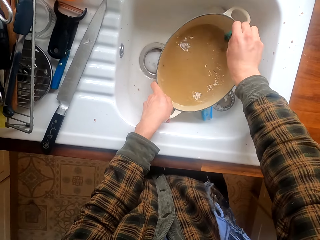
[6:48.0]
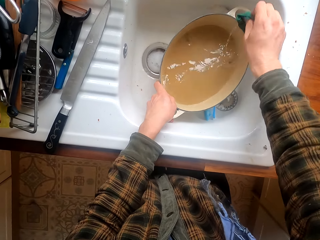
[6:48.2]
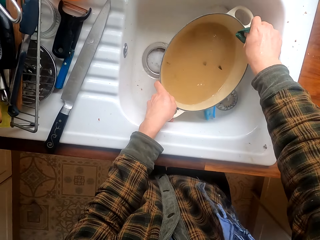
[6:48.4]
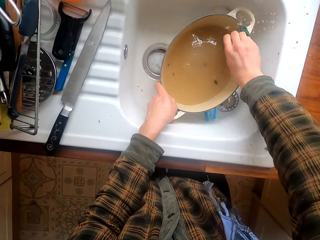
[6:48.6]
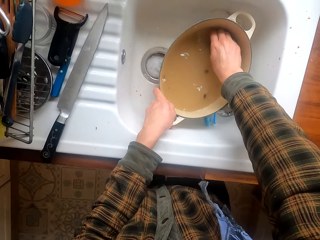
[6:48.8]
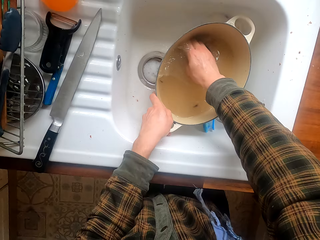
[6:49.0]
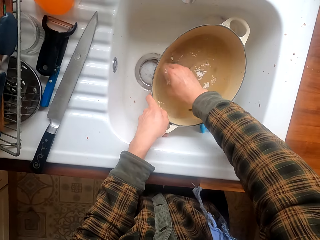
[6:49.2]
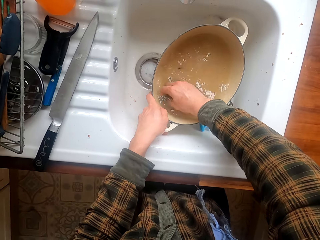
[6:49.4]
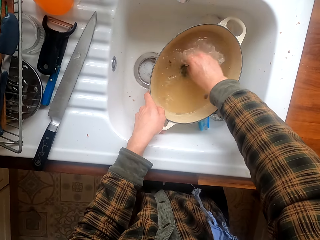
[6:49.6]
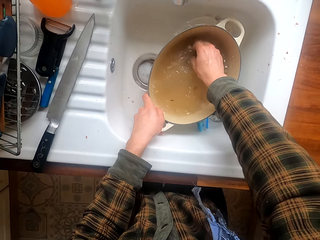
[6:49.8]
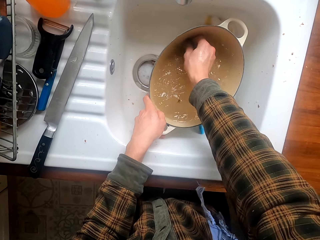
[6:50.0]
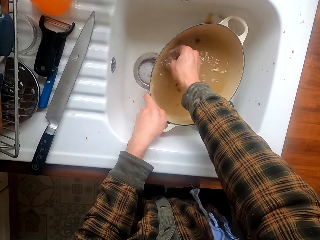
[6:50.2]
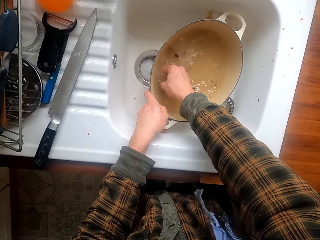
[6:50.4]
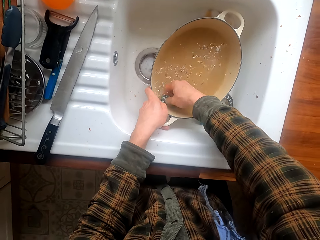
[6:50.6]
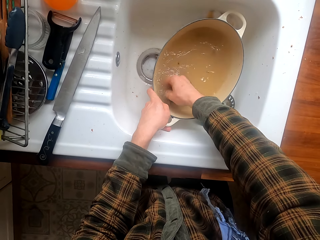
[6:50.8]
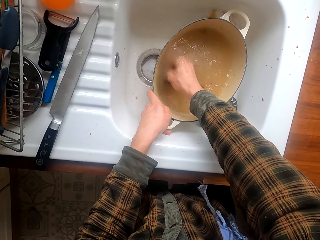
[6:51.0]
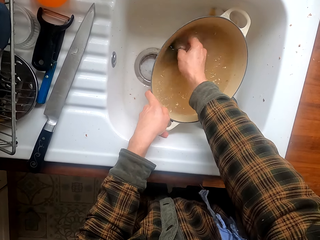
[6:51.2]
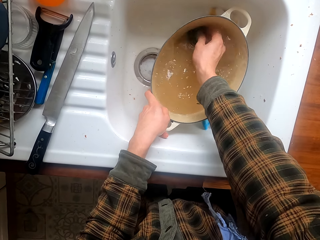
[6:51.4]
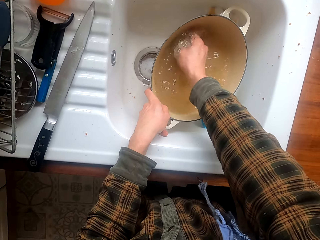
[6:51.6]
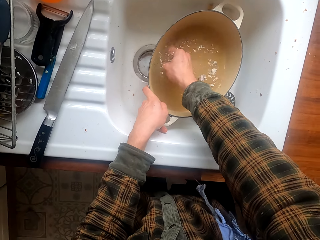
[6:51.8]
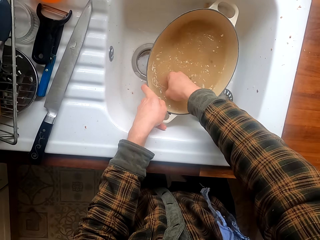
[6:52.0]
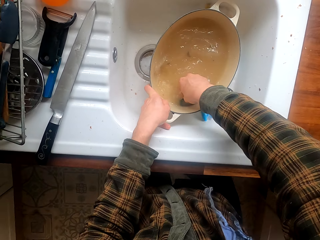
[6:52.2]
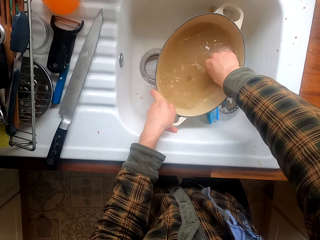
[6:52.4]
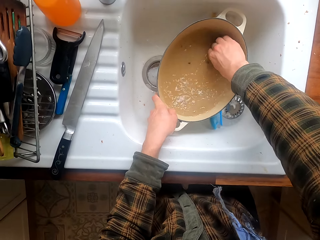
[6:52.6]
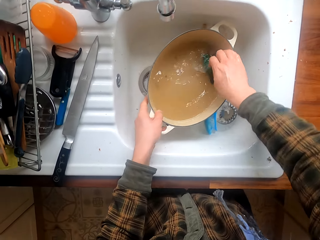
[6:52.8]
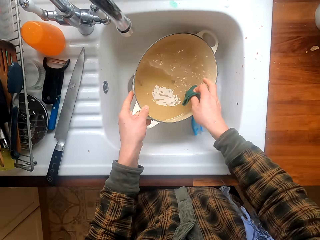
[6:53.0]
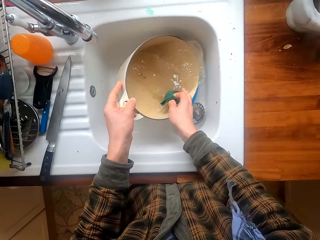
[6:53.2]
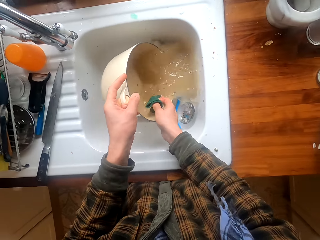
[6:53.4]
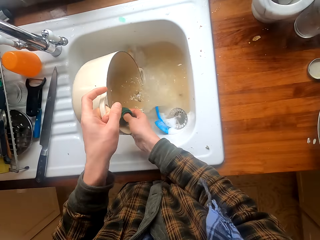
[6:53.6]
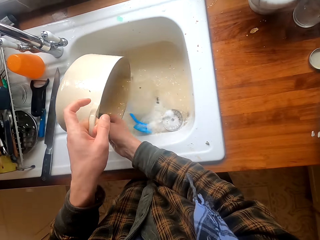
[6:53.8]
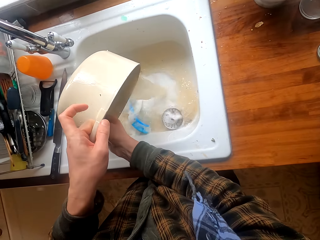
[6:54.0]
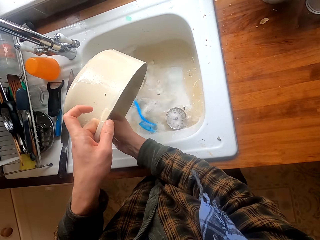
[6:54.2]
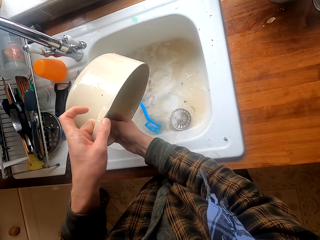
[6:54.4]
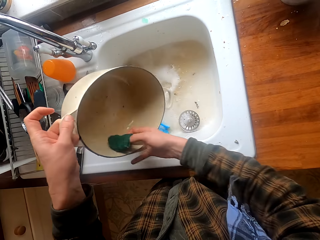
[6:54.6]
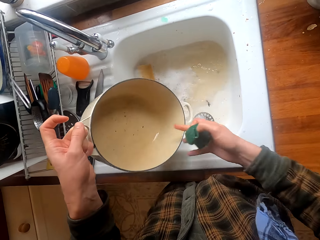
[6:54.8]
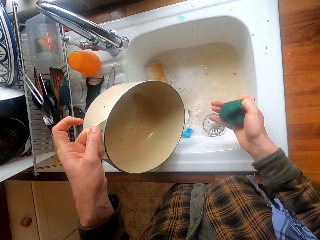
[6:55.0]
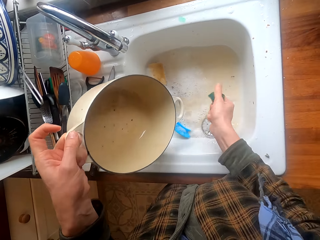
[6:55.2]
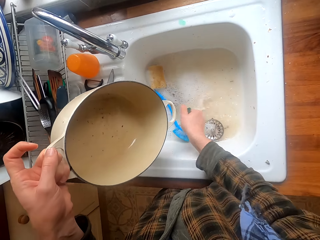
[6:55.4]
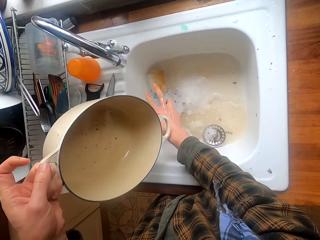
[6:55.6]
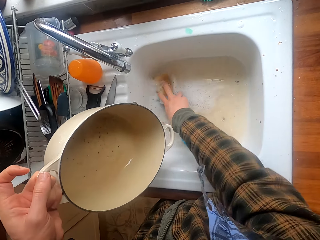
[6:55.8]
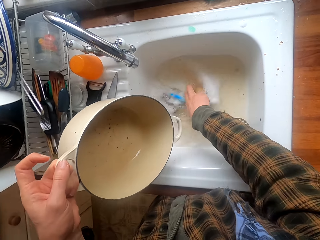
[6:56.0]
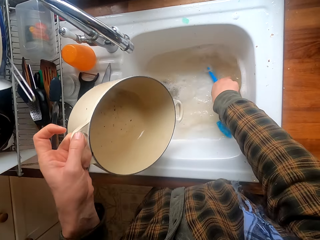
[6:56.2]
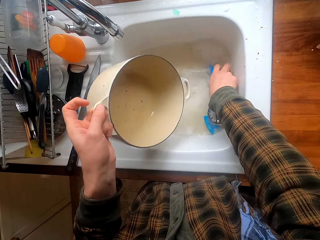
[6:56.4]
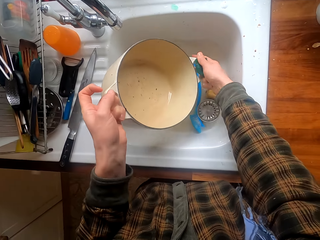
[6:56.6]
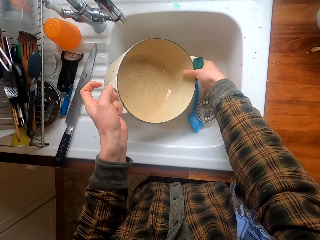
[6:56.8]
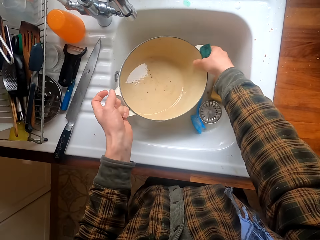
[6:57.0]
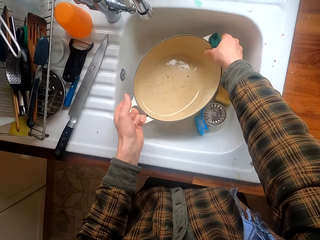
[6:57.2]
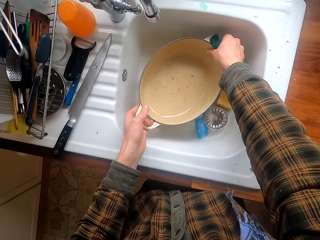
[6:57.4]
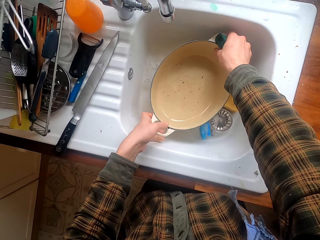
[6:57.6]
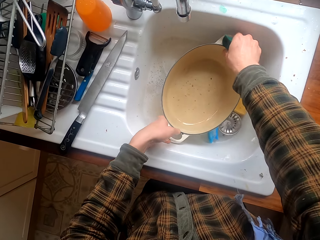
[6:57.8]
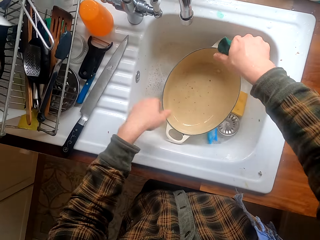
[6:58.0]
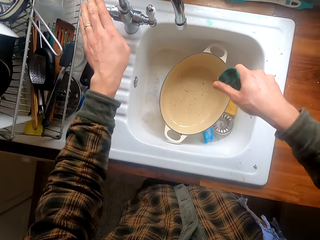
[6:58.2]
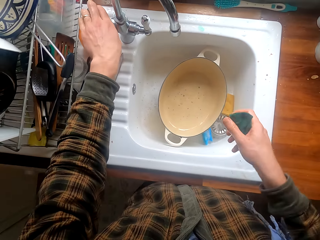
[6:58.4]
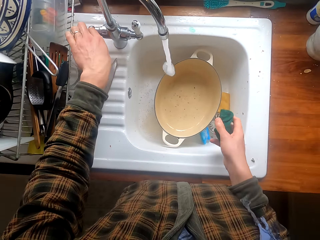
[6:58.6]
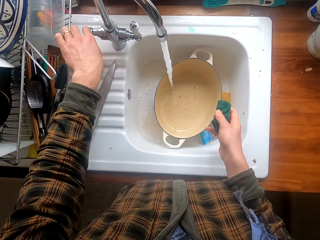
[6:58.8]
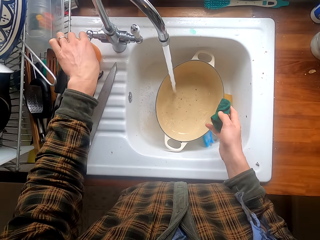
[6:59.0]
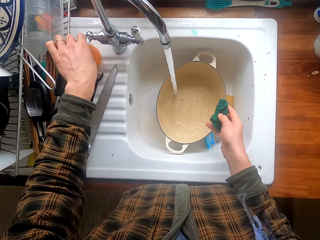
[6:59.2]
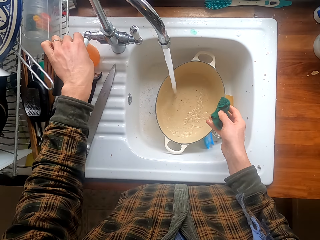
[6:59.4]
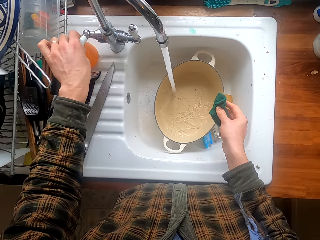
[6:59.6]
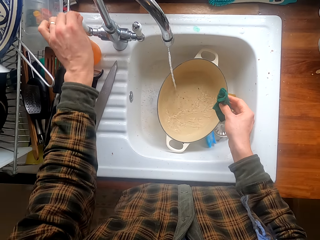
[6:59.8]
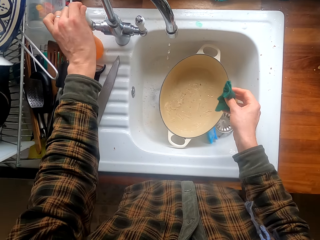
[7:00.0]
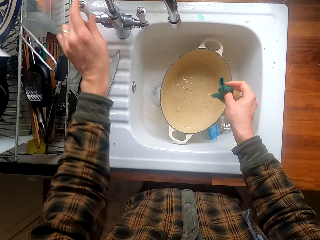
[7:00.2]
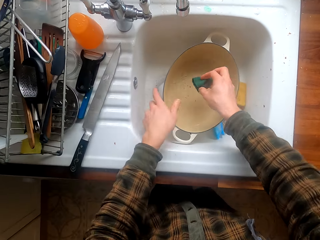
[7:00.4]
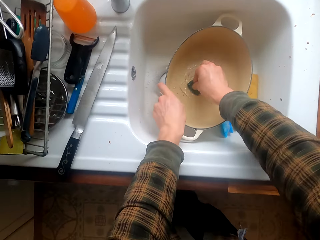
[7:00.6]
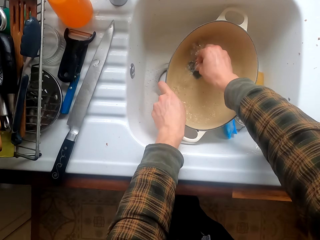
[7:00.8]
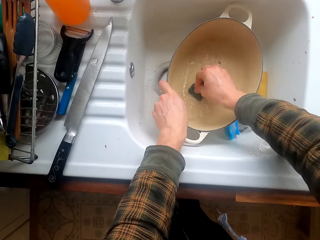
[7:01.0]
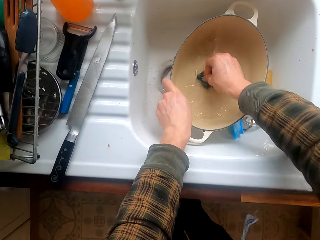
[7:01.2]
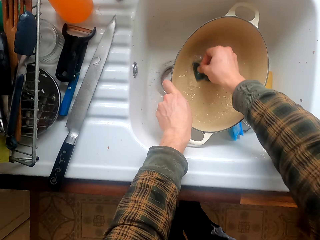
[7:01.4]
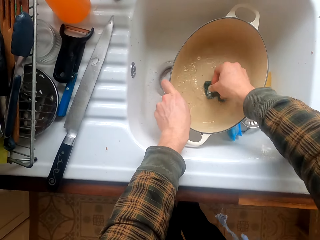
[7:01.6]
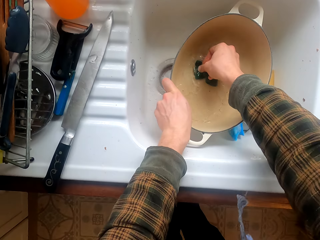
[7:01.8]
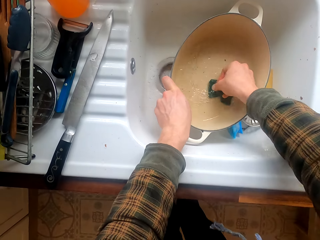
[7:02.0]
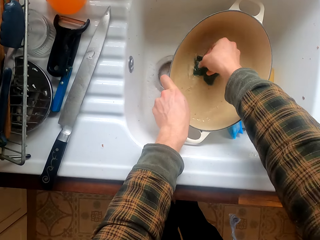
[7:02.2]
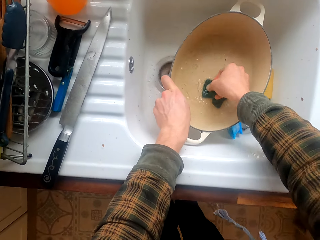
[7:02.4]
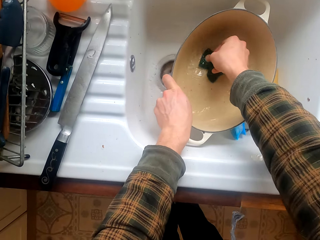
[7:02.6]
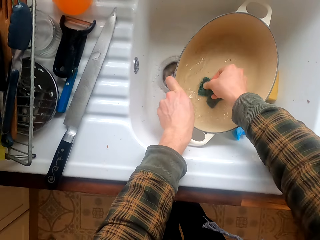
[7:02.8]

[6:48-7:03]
The camera wearer pours water from the dish in the sink. They hold a brush. They move the foam in the sink. They hold the dish with both hands. They put the dish in the sink. They open the tap. They put water in the dish. They close the tap. They scrub the dish.

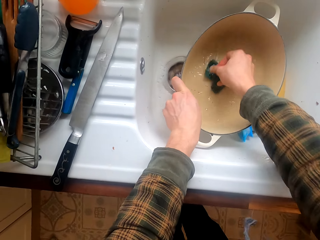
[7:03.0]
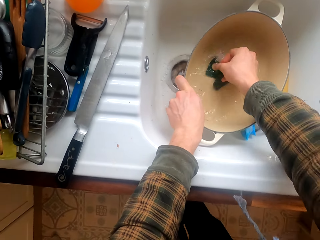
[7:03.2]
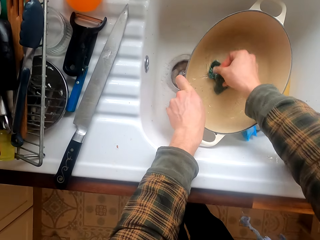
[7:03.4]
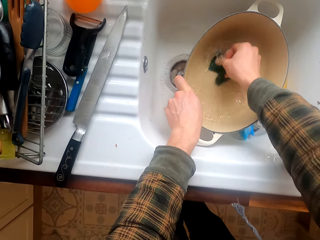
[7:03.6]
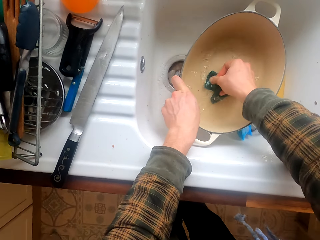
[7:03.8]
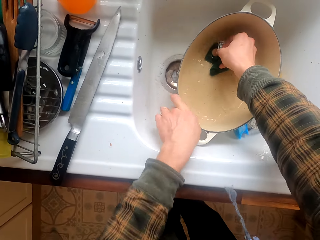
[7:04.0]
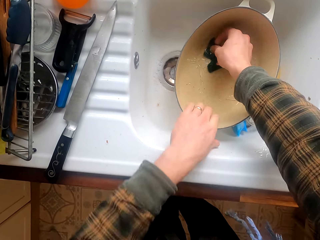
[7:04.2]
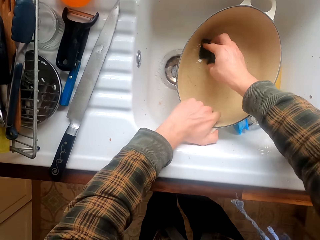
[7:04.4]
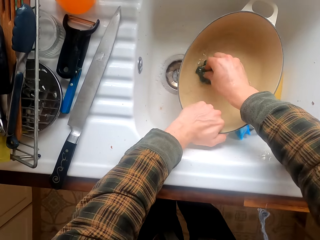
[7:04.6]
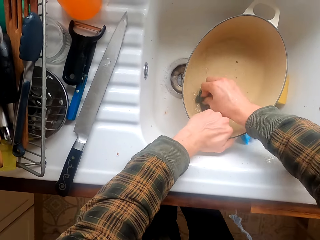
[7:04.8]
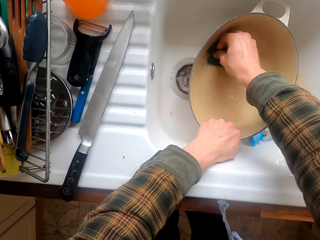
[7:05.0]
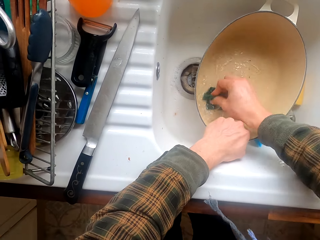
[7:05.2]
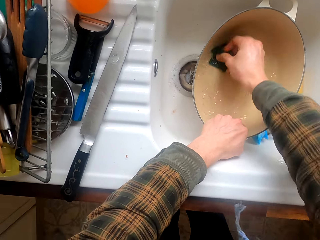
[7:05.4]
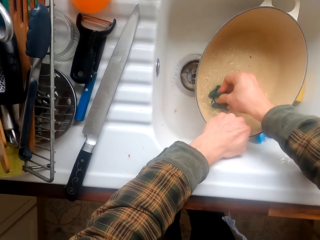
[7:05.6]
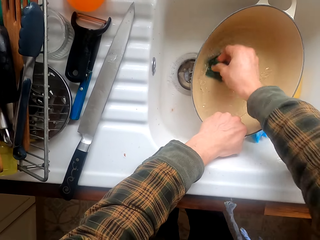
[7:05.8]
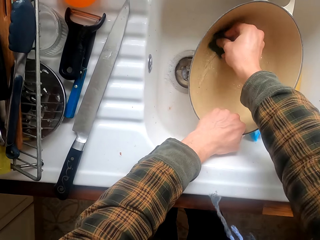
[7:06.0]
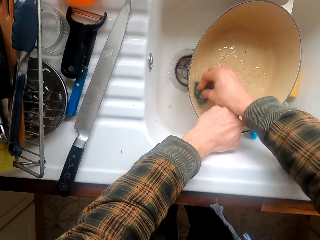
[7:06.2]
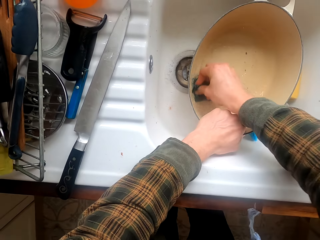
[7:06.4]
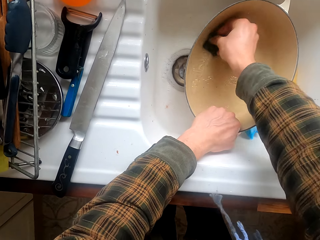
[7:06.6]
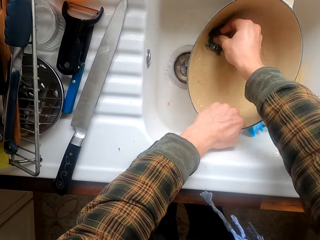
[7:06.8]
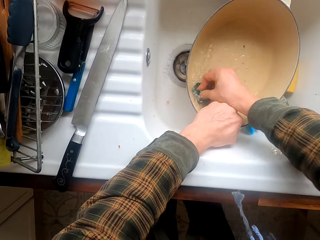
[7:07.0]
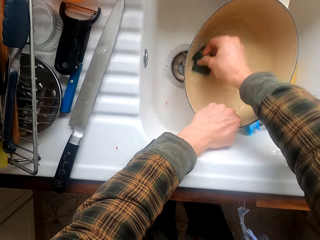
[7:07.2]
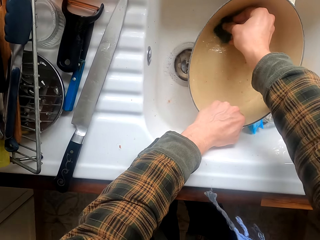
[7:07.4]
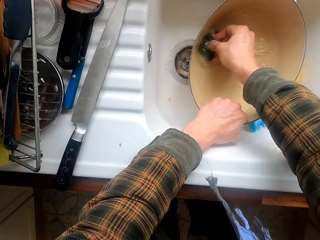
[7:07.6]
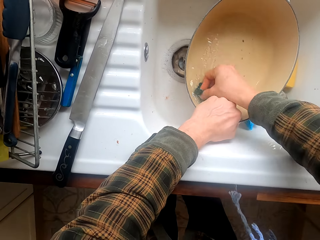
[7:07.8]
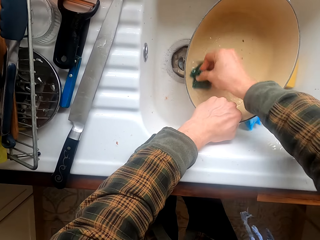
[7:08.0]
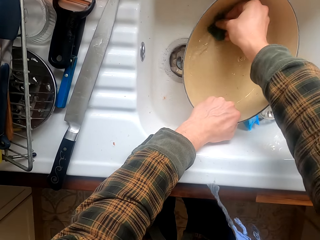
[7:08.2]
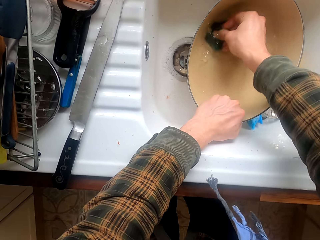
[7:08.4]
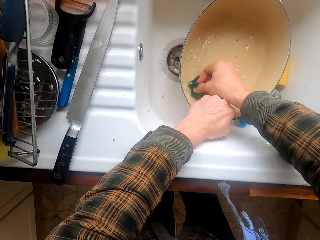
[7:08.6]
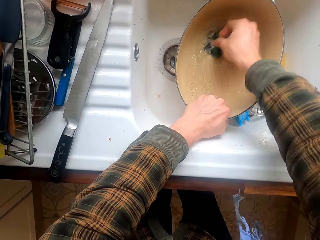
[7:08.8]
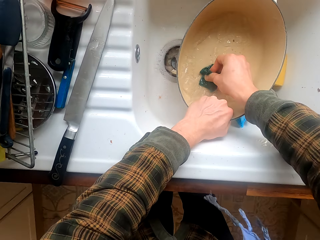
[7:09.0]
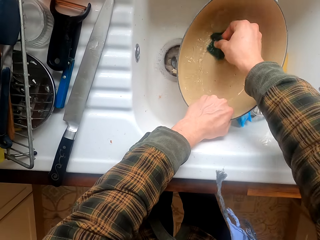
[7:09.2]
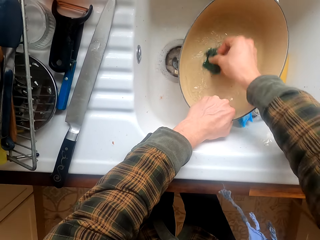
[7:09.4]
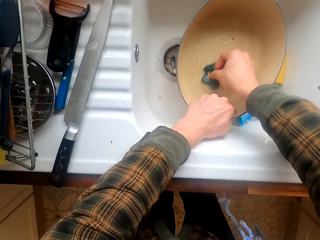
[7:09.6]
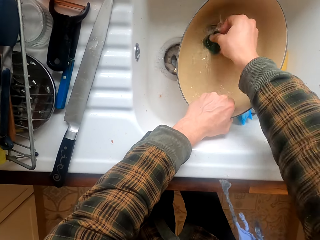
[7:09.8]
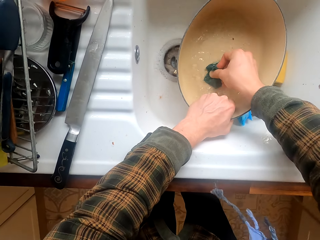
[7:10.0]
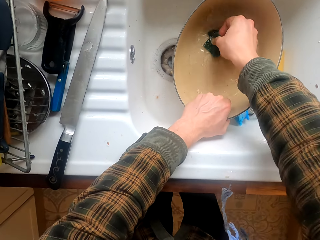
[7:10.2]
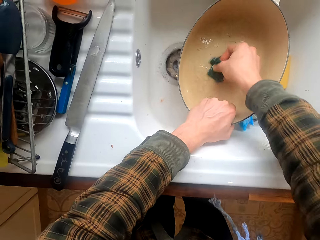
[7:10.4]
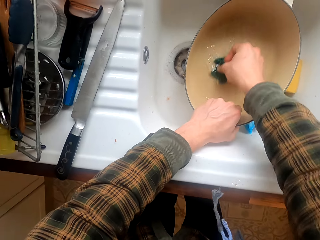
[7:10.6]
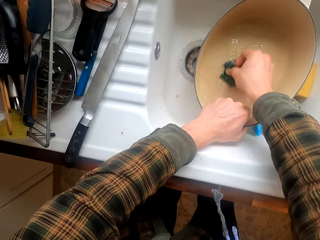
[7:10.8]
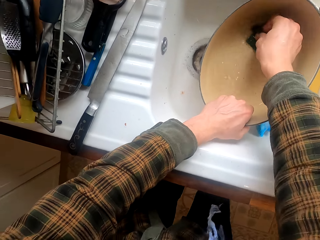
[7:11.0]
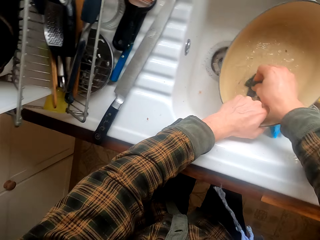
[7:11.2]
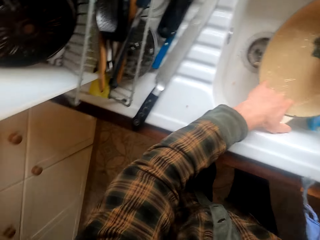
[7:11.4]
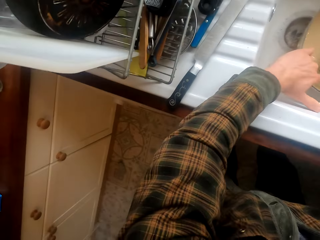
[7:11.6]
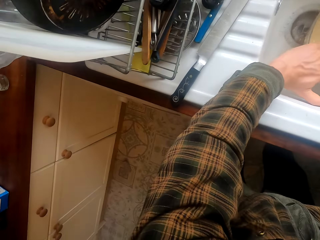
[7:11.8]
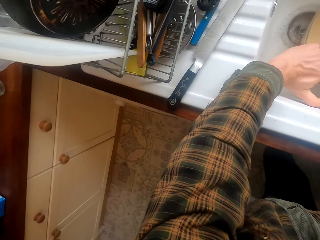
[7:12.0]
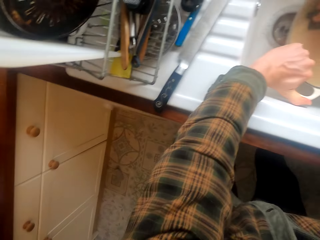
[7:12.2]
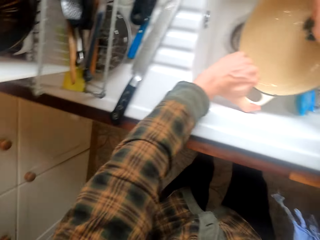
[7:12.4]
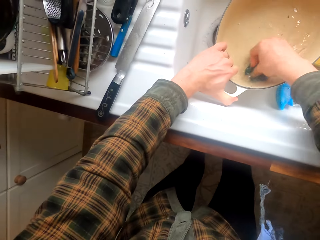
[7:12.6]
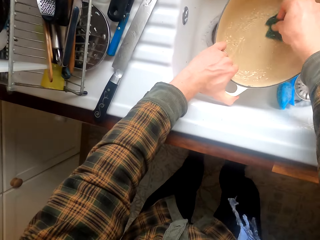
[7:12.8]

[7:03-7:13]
The camera wearer holds the dish well. They scrub the dish.
